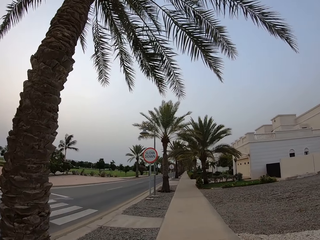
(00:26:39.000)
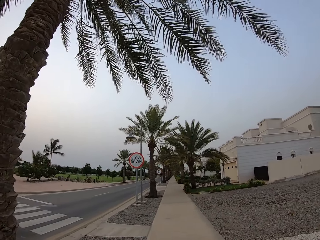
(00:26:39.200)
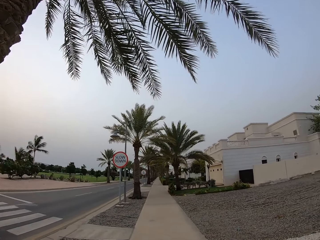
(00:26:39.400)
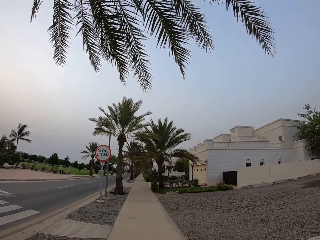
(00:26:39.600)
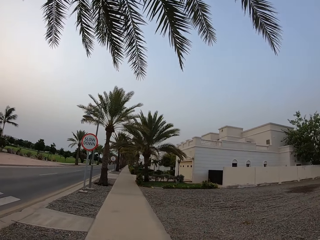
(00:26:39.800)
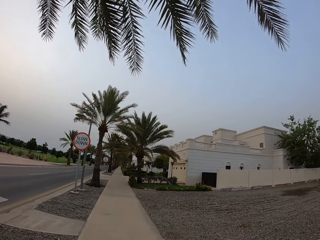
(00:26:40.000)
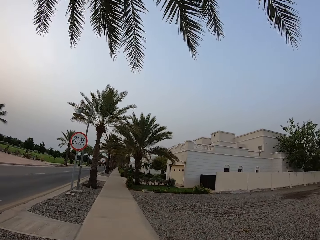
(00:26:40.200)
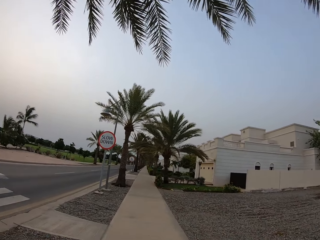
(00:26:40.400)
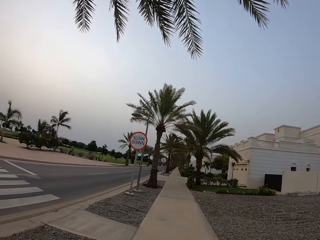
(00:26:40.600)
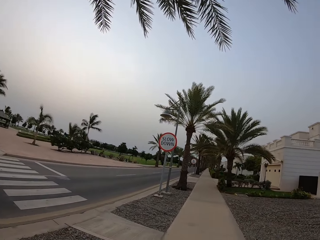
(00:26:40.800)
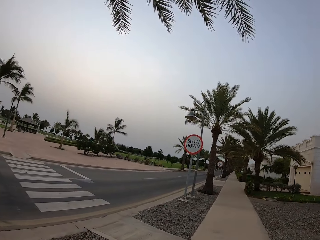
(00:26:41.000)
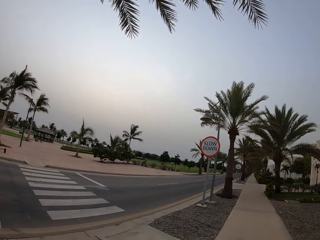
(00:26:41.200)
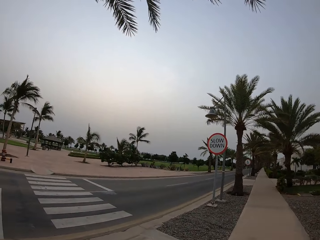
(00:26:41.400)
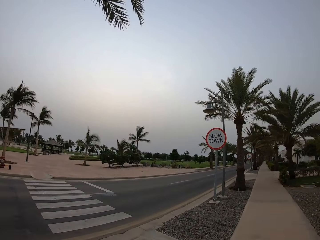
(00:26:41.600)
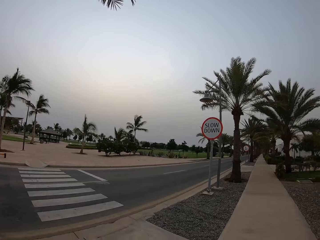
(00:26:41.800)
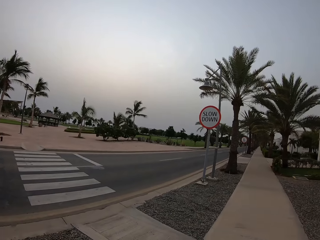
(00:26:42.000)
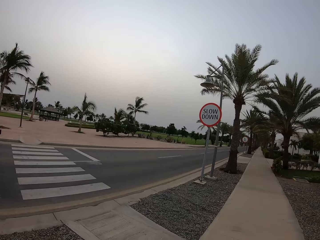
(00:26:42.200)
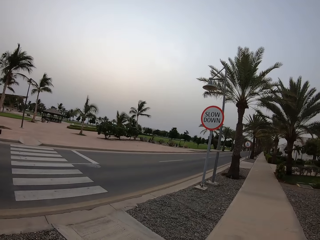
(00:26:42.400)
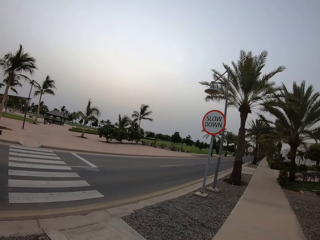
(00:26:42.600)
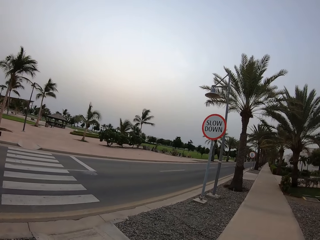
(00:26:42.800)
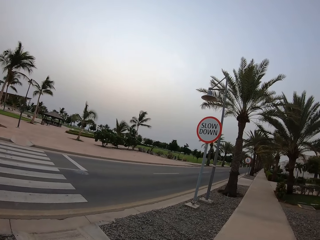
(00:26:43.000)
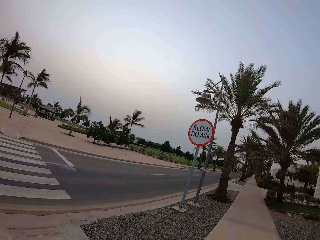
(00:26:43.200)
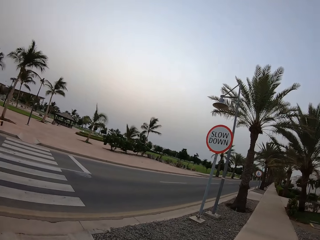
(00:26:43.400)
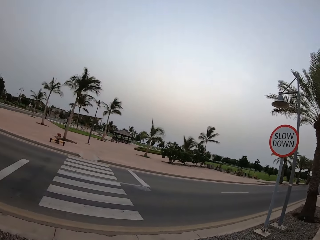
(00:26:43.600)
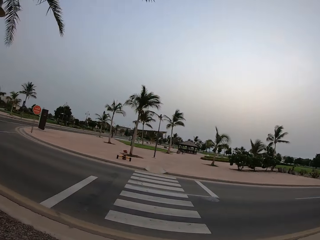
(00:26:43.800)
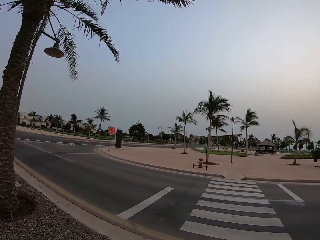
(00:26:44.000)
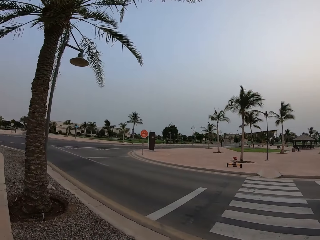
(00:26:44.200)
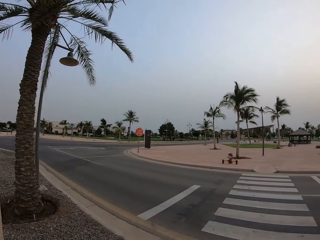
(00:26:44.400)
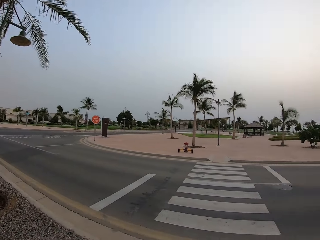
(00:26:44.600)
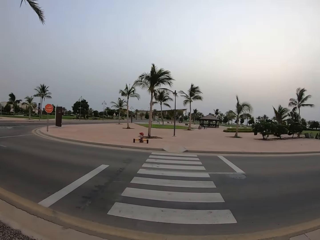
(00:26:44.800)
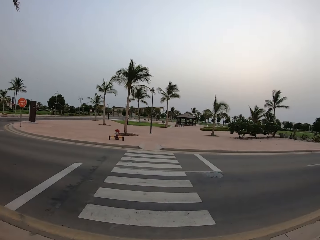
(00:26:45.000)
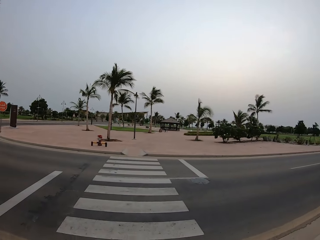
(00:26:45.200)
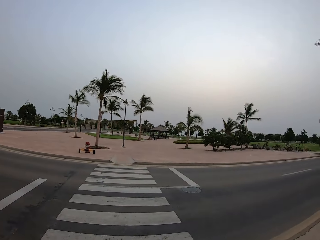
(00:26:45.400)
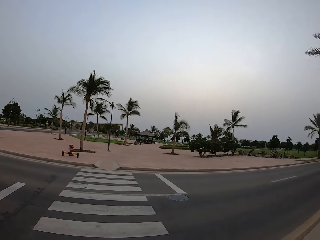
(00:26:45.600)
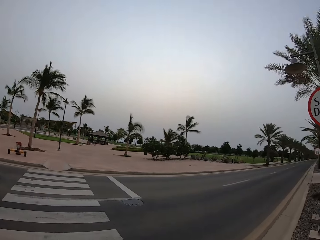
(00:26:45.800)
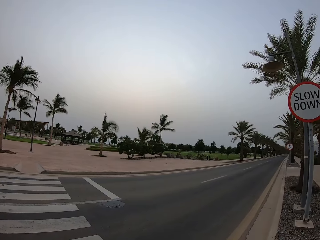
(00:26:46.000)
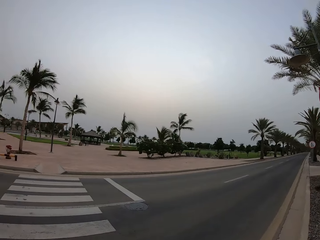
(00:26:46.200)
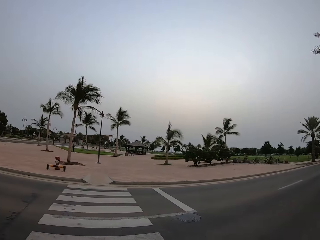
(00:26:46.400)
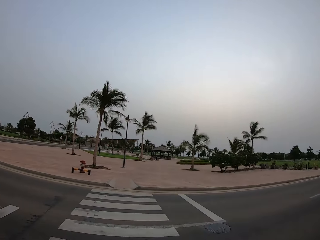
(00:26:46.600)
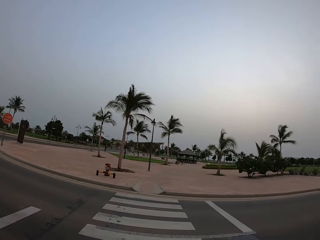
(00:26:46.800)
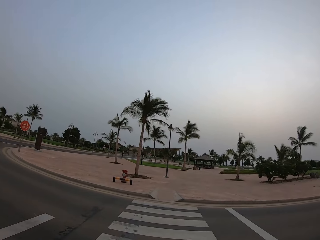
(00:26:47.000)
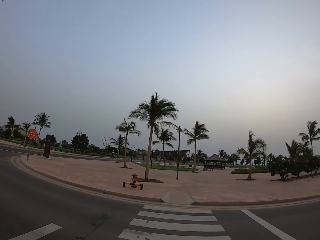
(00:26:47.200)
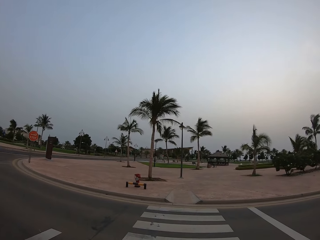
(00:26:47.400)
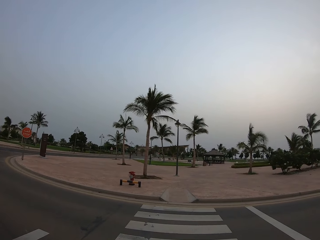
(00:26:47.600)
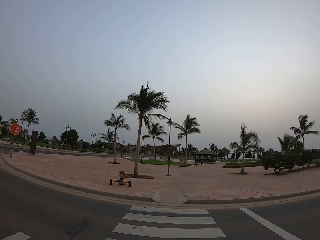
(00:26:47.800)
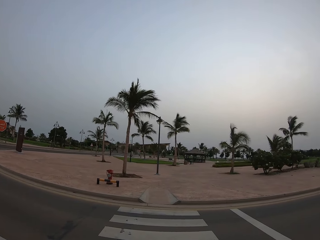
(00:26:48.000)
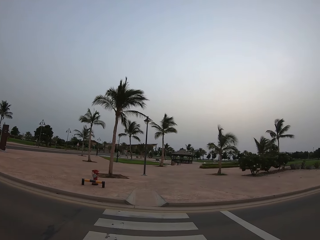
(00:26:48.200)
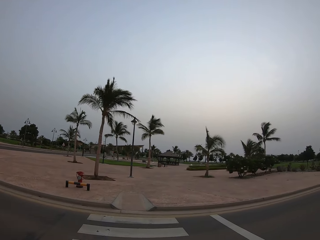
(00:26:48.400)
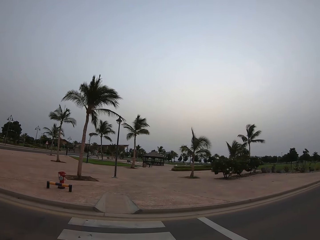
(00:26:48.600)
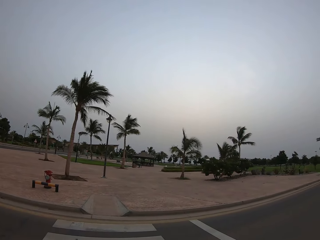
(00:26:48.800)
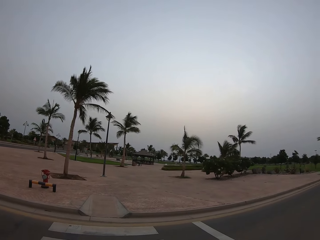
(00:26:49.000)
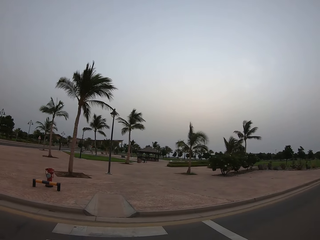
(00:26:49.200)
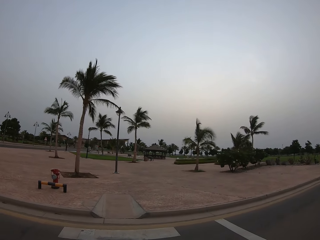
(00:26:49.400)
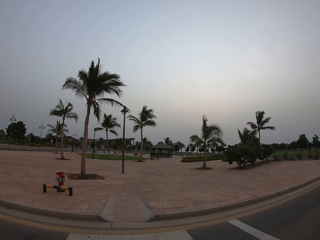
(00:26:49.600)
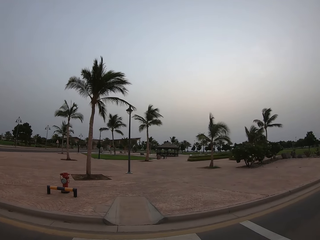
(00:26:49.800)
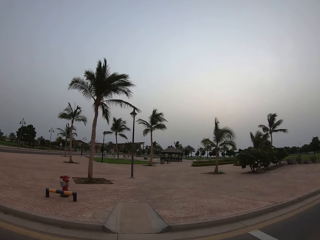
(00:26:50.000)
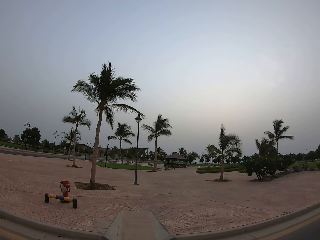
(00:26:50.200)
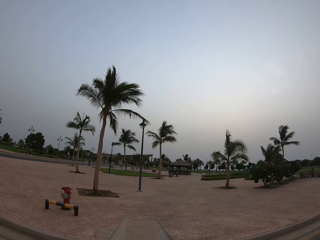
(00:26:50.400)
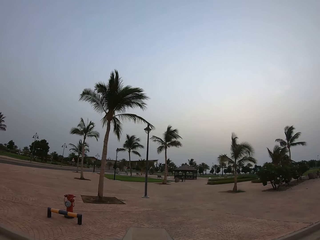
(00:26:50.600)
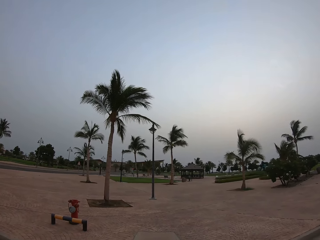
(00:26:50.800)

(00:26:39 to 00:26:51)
The camera wearer looks on the zebra crossing. They look to the left. They cross the road at the zebra crossing. They look to the right.

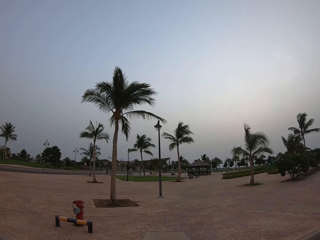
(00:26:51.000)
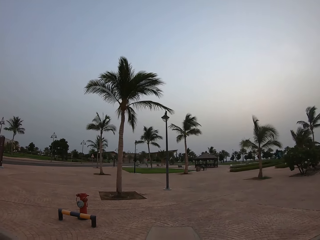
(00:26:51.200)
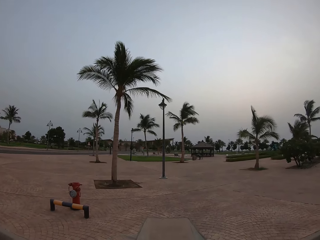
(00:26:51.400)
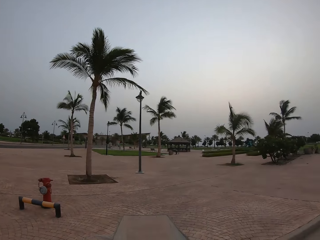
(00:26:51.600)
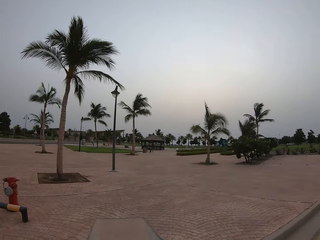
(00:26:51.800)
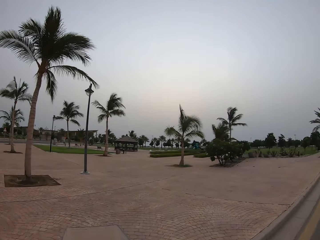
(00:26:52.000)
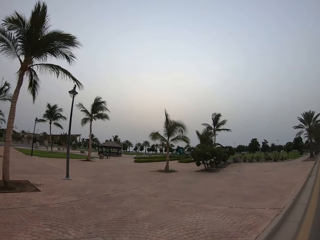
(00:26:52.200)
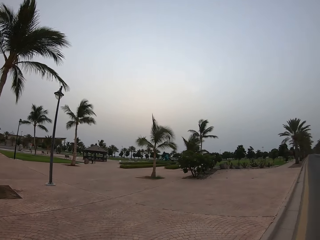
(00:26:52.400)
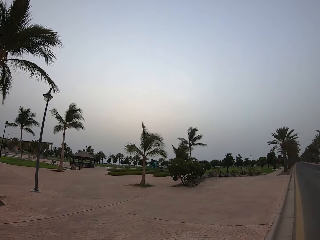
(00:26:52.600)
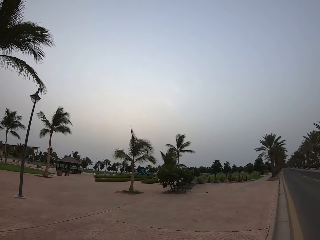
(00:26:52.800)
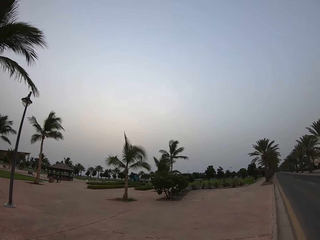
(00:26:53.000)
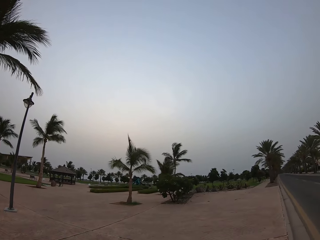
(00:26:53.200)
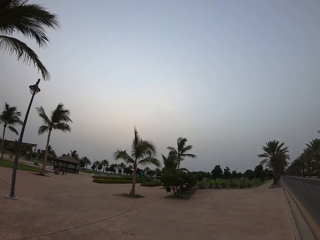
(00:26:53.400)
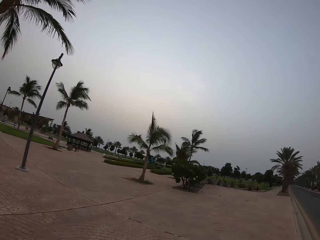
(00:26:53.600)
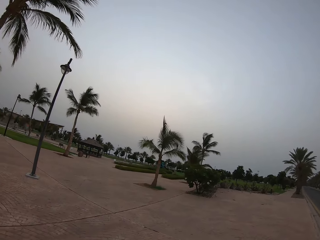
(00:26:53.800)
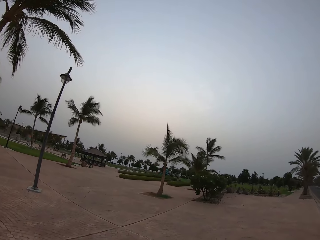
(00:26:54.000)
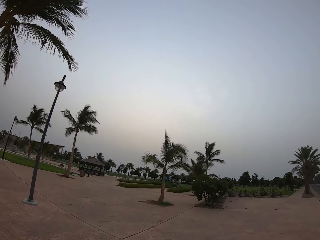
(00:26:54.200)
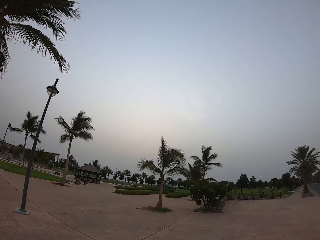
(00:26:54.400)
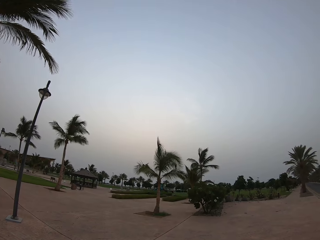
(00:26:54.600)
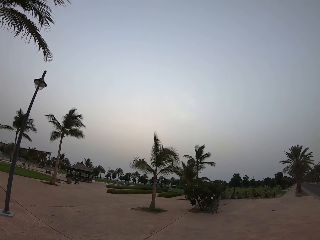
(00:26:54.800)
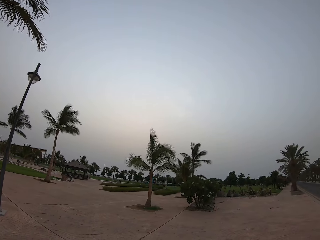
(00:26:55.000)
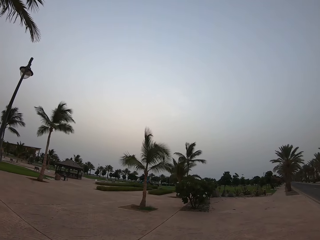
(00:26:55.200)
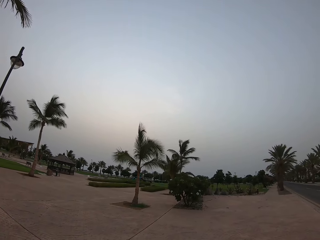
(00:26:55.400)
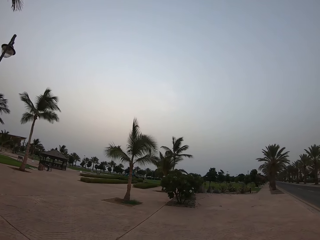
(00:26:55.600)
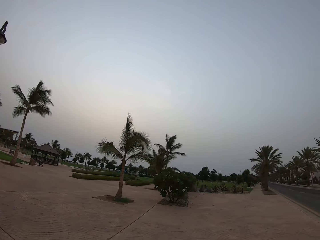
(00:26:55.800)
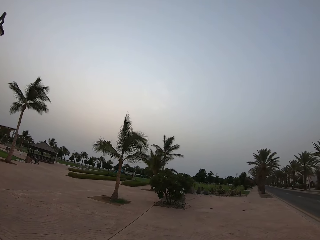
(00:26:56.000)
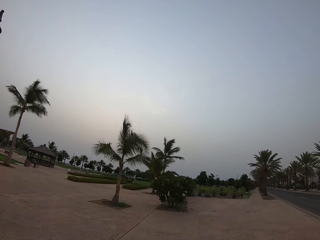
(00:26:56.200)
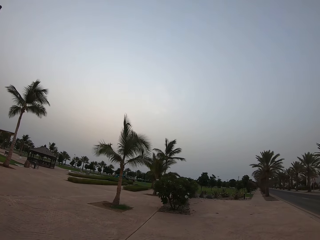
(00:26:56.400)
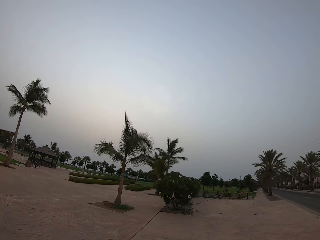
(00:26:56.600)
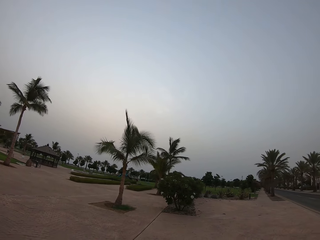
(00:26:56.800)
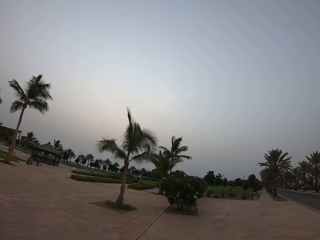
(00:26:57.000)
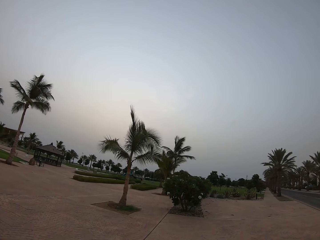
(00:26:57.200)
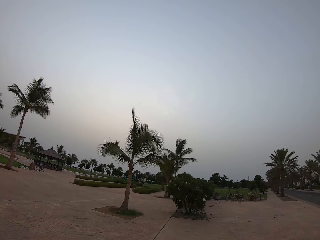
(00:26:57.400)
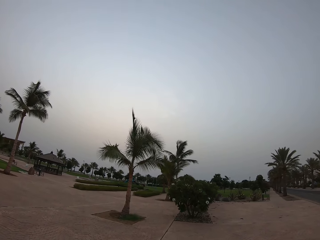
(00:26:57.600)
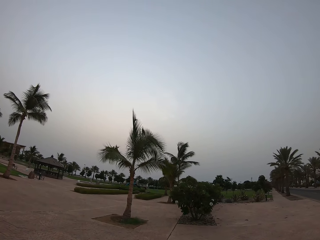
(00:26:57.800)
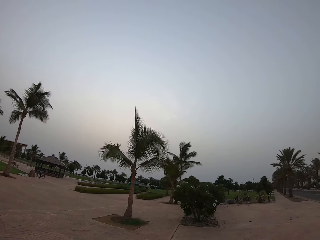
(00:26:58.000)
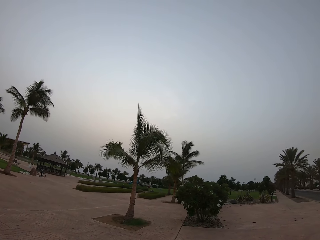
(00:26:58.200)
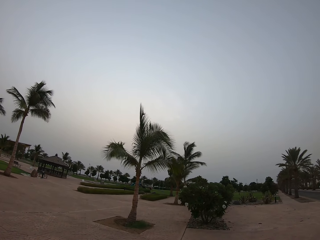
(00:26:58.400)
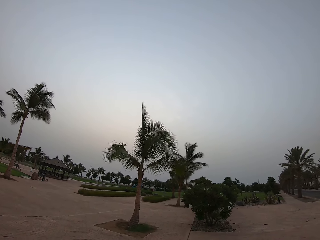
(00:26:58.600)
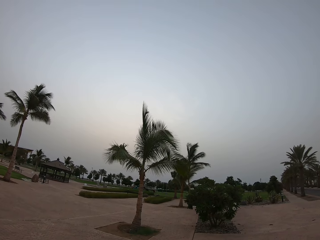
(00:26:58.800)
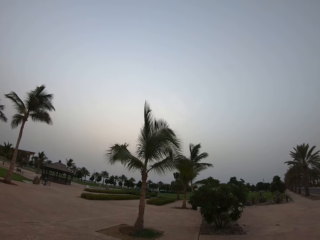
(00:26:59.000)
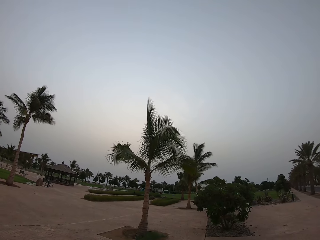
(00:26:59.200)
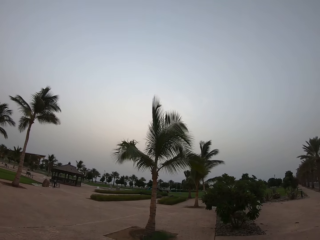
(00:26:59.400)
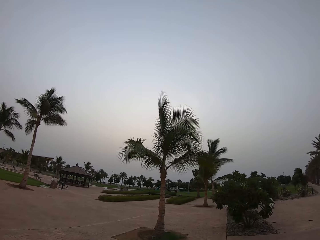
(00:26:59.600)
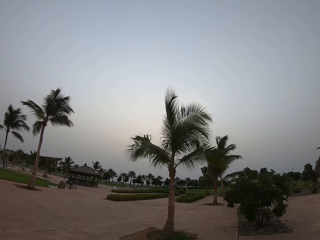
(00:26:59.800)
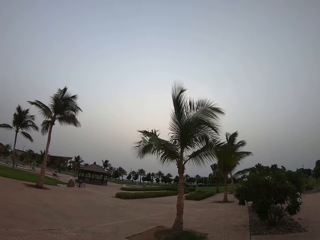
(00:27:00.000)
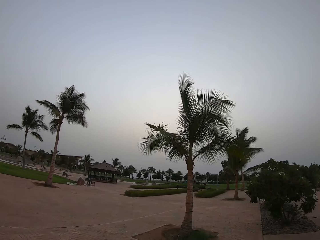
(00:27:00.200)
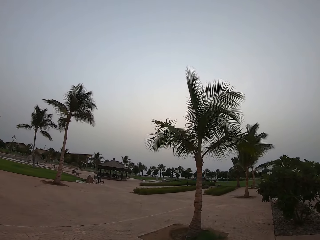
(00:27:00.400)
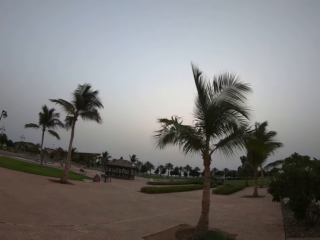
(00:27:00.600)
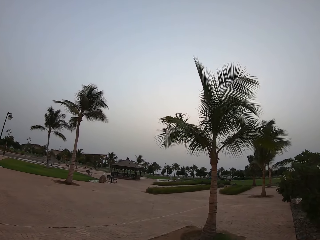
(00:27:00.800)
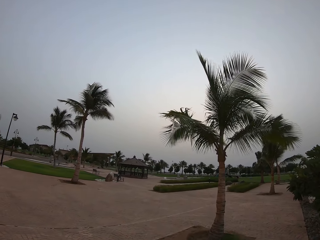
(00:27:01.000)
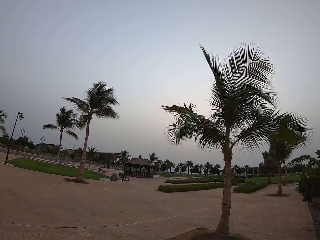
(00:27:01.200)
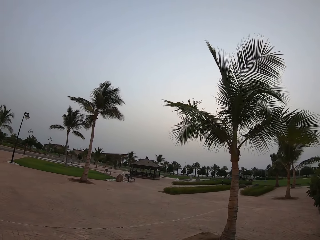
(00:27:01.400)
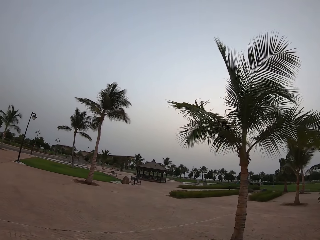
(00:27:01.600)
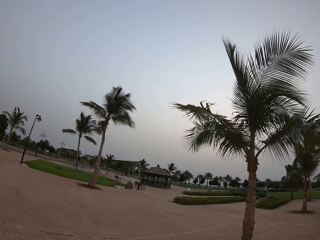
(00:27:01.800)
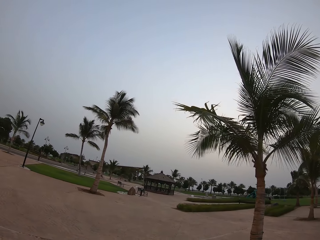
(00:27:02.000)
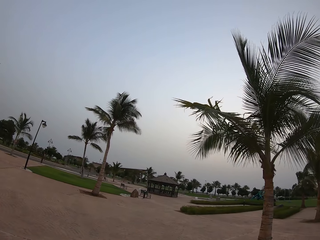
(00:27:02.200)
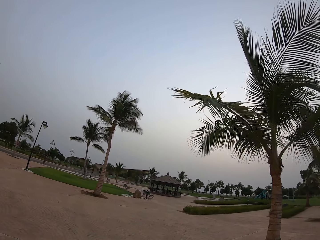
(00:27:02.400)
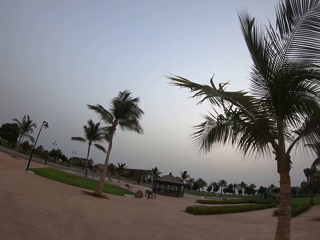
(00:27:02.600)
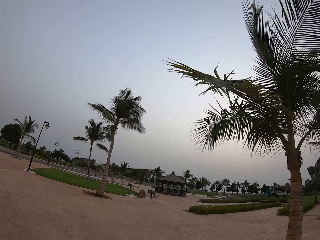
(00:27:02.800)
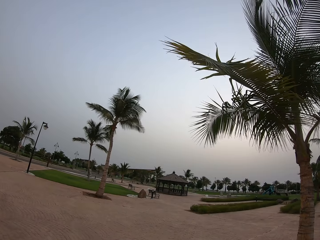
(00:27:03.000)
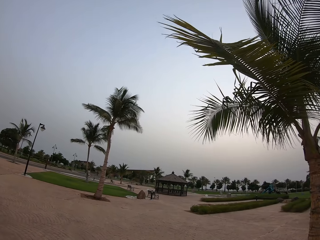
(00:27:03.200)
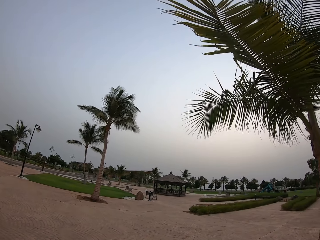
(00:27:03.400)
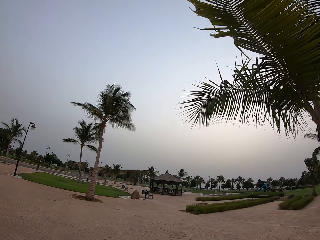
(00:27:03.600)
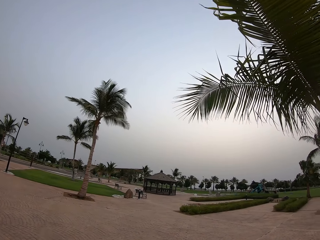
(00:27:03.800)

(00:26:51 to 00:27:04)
The camera wearer walks on the pavement. They walk towards the park.
